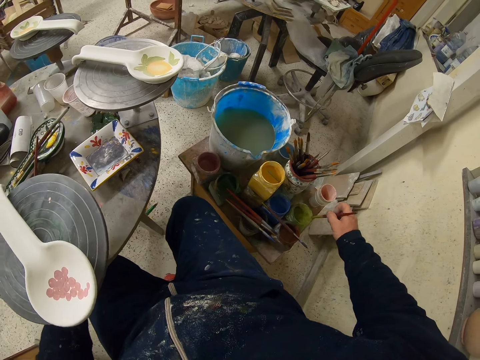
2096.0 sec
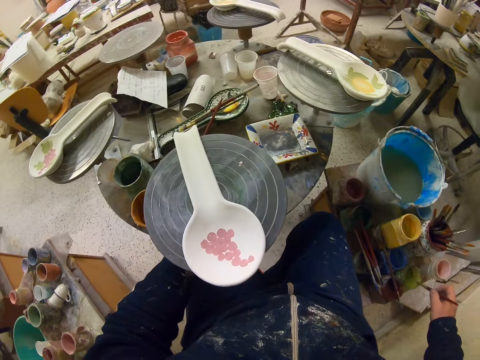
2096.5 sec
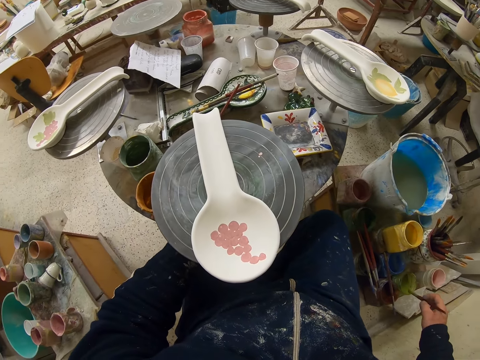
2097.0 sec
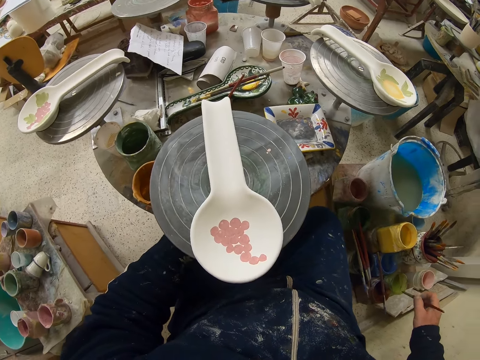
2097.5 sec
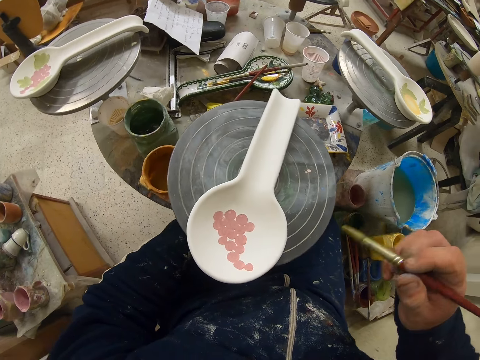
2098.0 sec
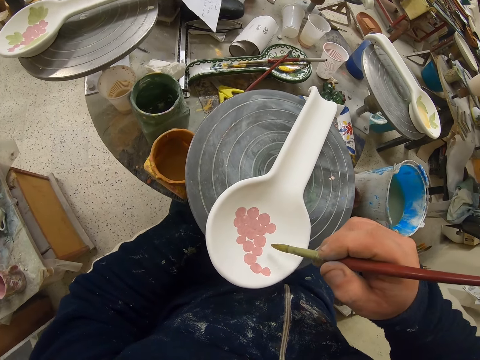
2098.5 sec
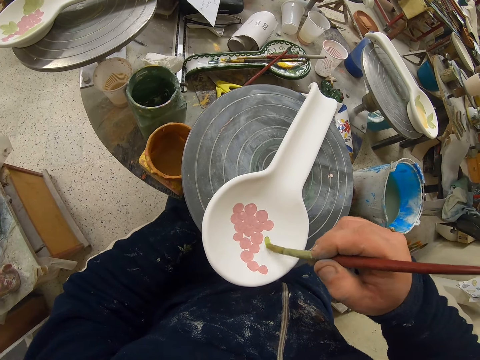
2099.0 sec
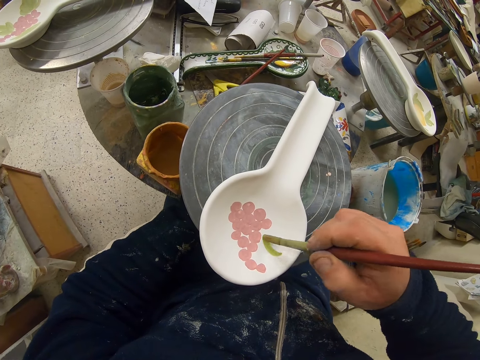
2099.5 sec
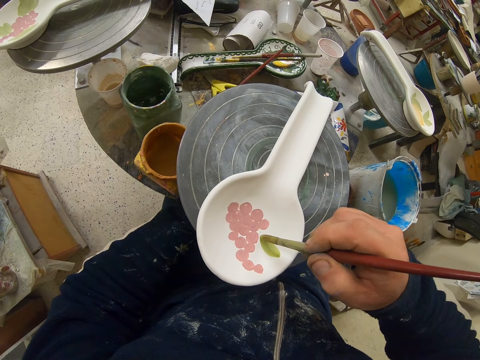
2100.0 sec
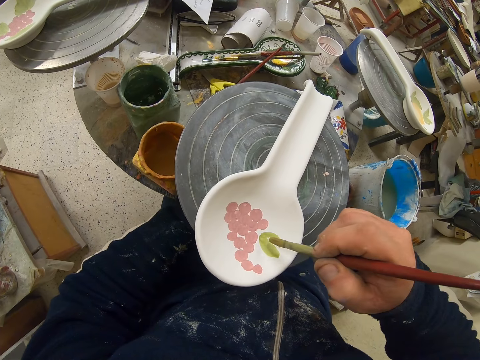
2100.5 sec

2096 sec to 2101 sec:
The camera wearer removes excess paint from the brush, rotates the table with the left hand and smears the paint brush on the container. They look at the spoon. They paint the spoon with the paint brush.

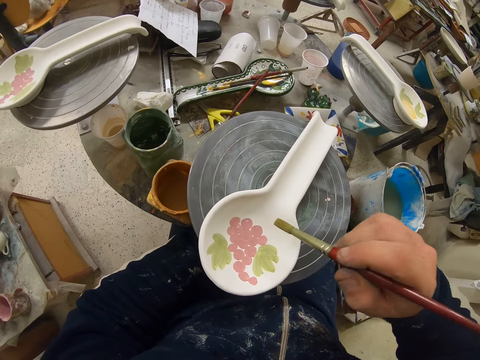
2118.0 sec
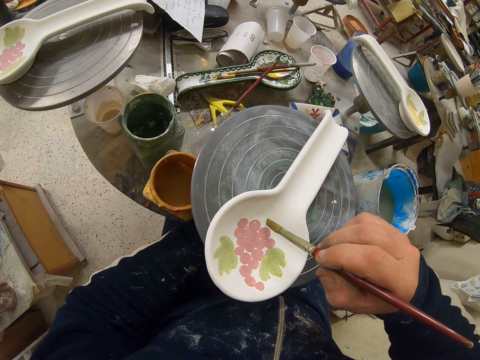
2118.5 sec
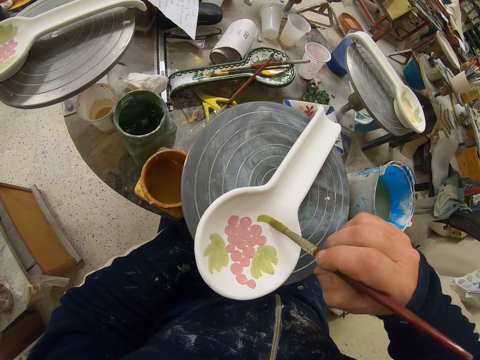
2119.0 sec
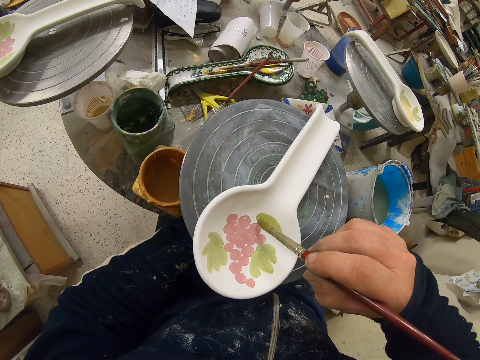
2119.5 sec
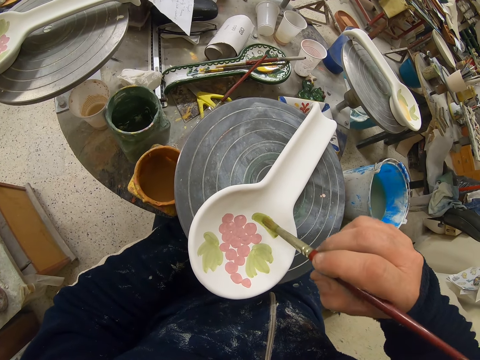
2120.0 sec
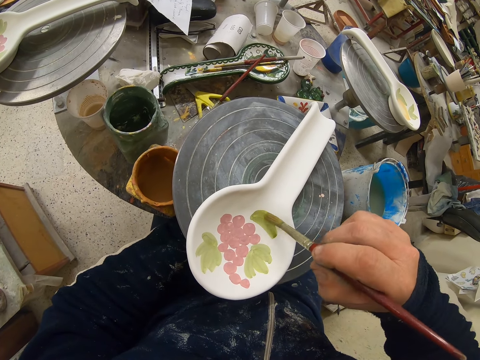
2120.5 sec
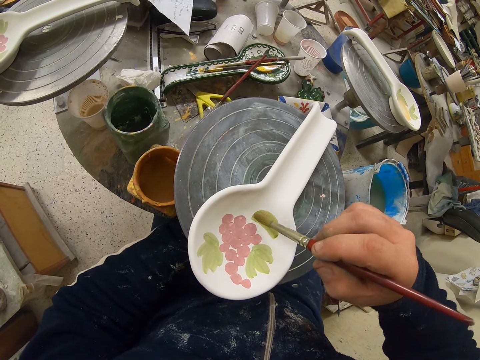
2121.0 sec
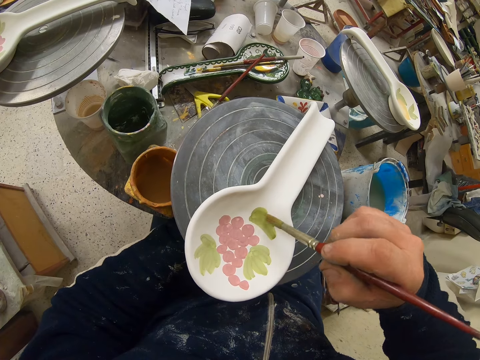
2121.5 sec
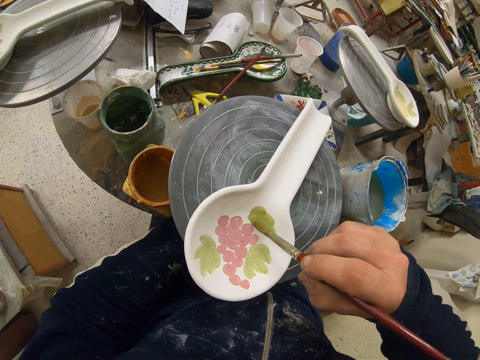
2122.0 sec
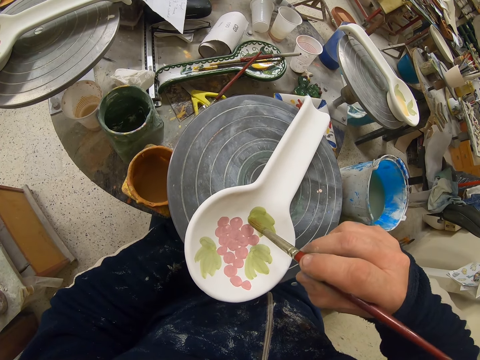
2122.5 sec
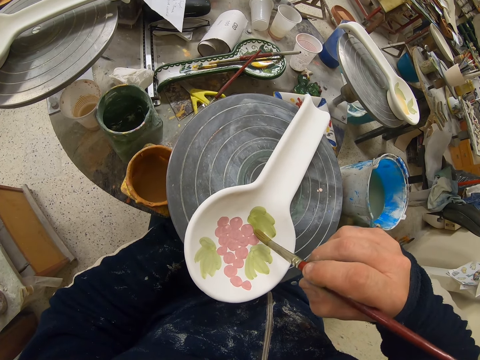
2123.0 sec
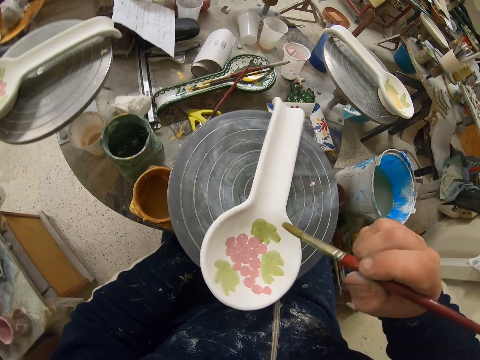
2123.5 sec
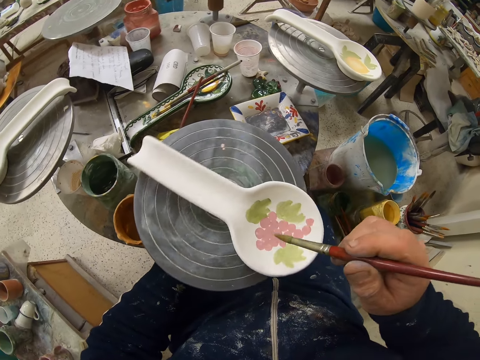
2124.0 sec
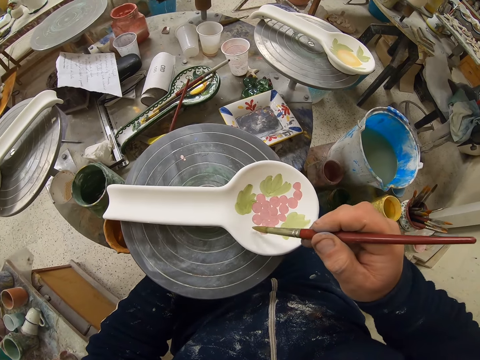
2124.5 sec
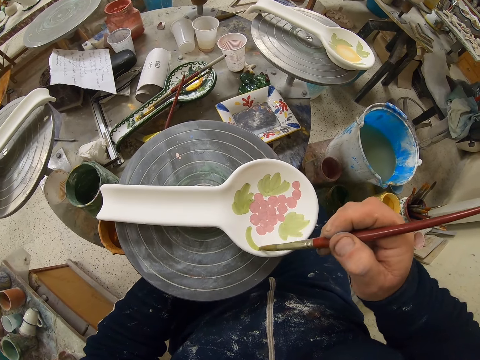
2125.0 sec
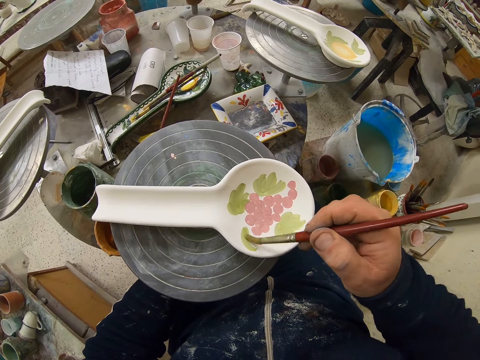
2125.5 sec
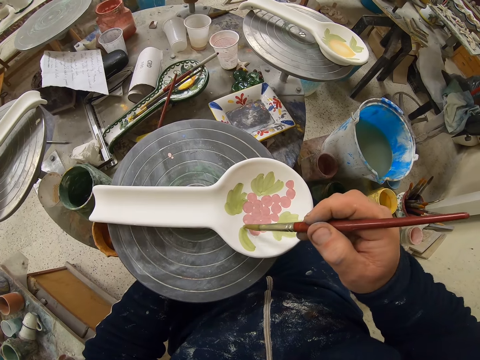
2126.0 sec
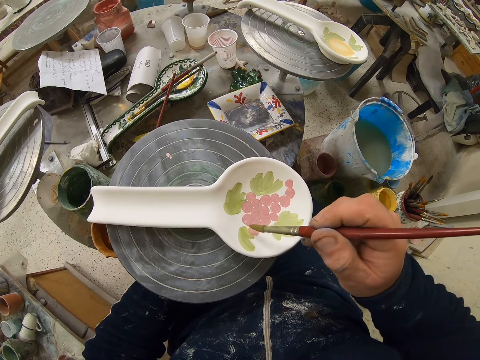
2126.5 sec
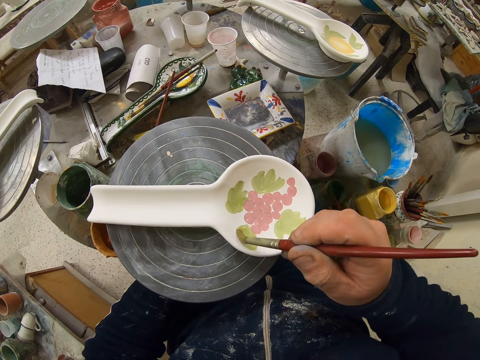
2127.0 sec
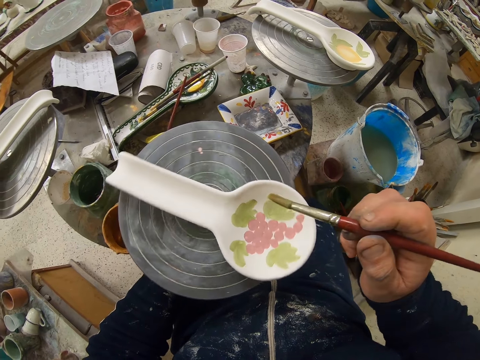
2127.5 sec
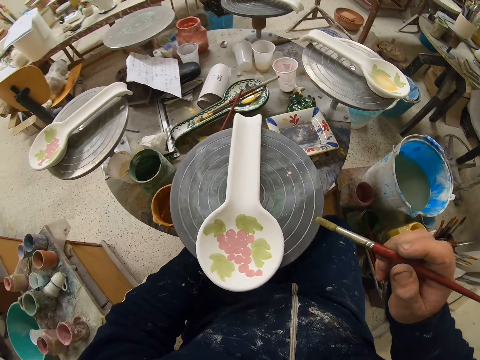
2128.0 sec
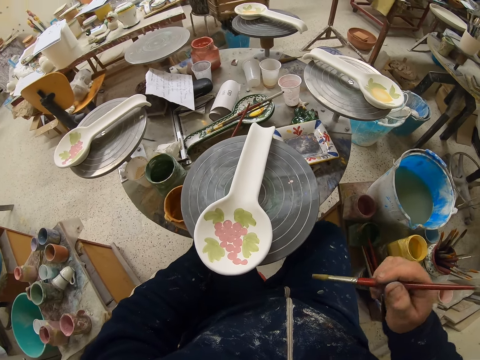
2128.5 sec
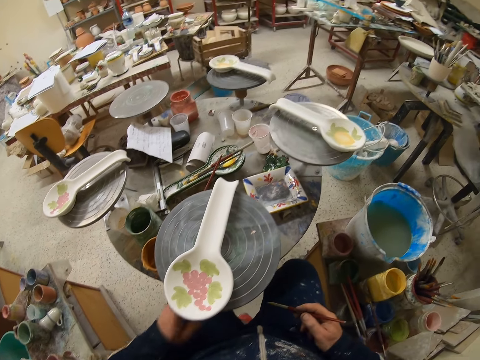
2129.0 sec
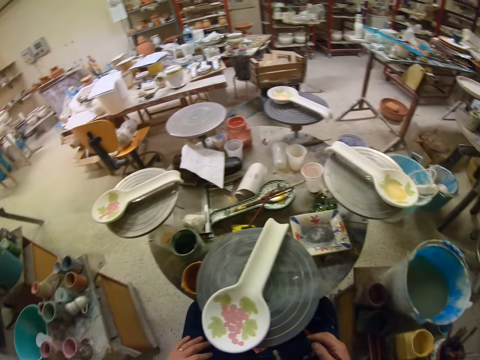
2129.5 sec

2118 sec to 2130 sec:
The camera wearer turns the stand with the left hand. They paint the spoon with the paint brush. They turn the stand with the left hand. They paint the spoon with the paint brush. They turn the stand with the left hand.

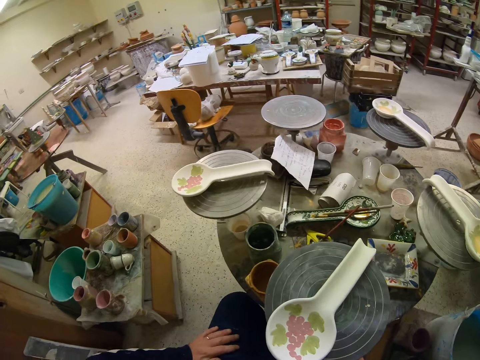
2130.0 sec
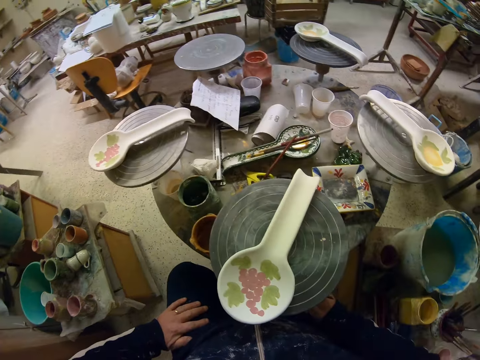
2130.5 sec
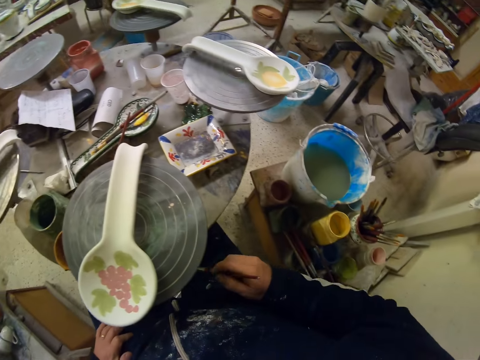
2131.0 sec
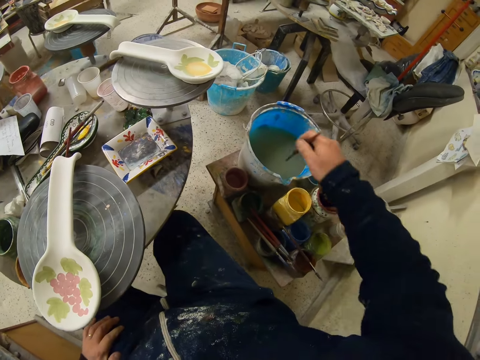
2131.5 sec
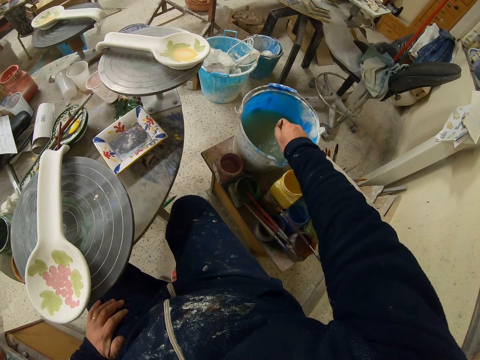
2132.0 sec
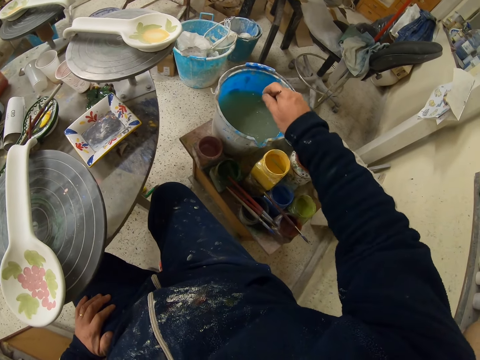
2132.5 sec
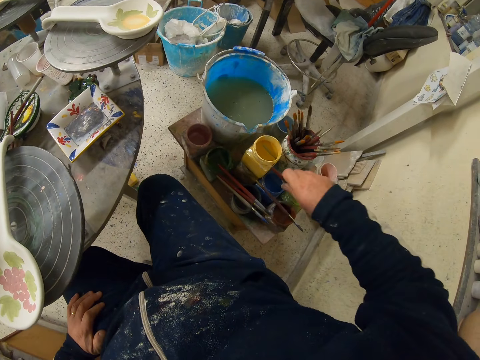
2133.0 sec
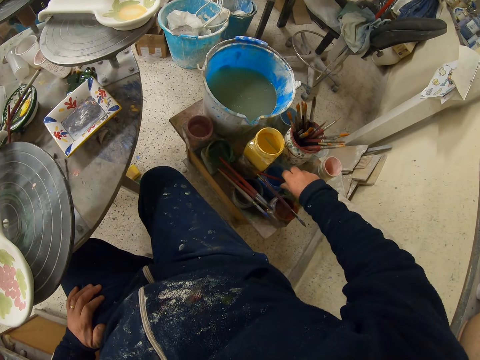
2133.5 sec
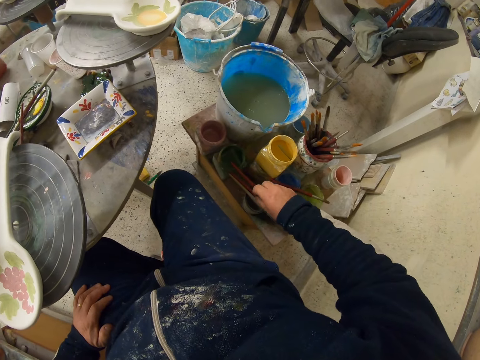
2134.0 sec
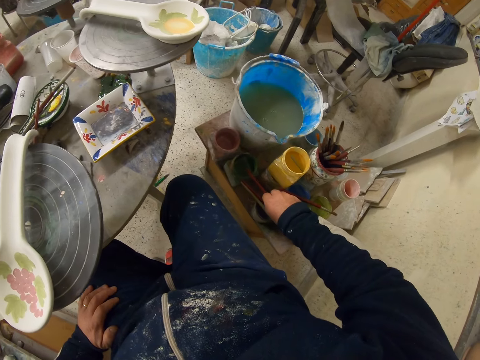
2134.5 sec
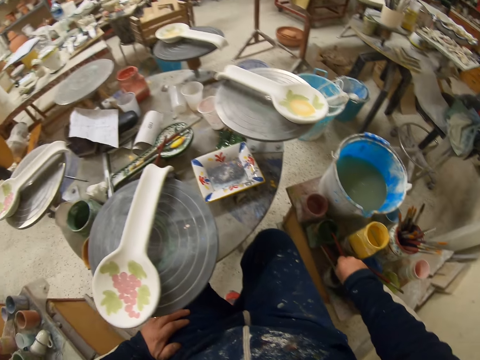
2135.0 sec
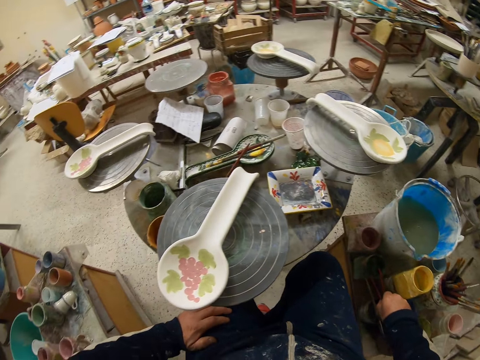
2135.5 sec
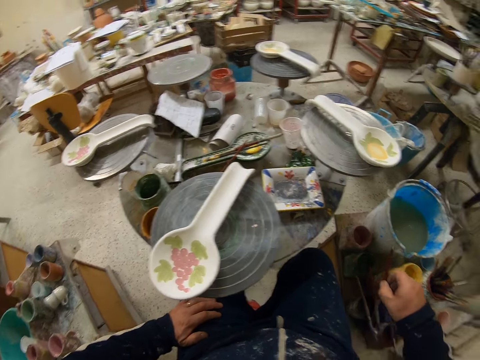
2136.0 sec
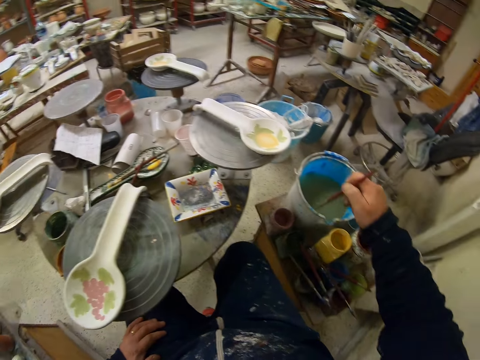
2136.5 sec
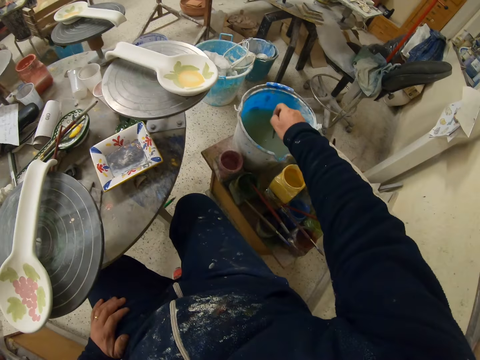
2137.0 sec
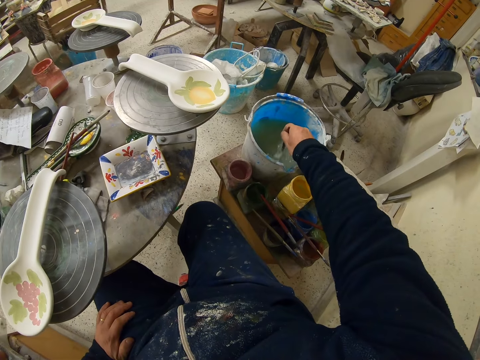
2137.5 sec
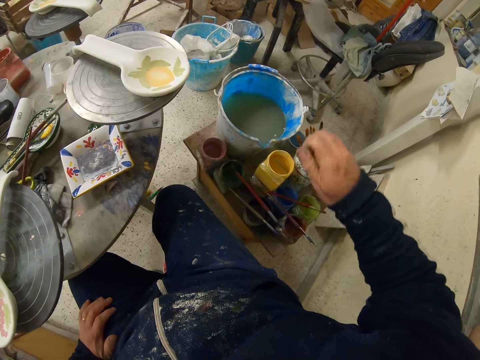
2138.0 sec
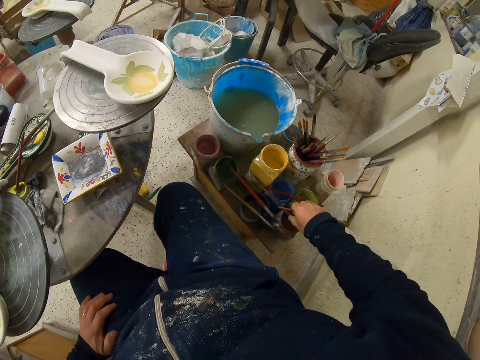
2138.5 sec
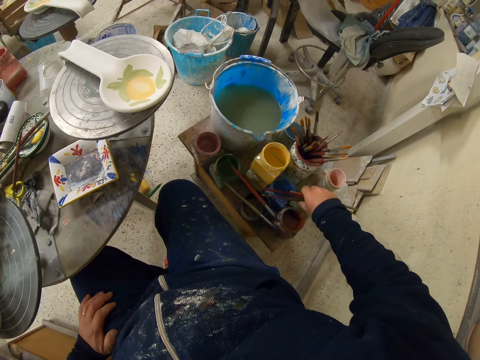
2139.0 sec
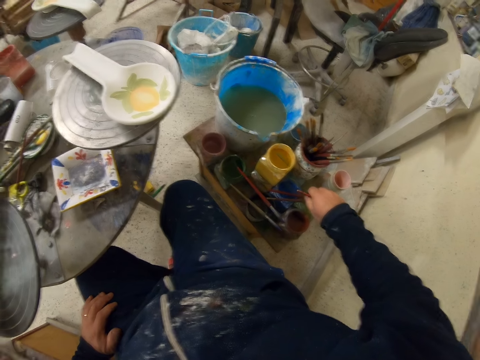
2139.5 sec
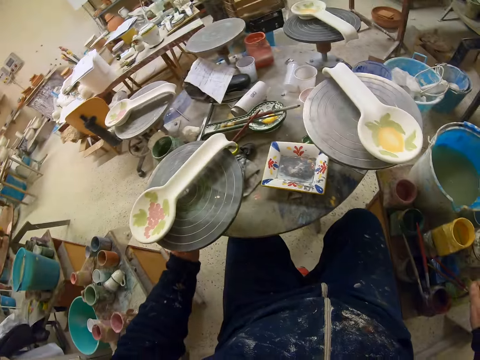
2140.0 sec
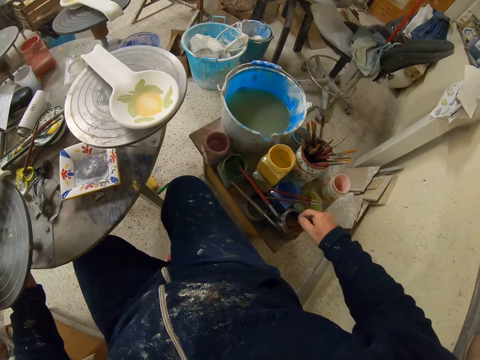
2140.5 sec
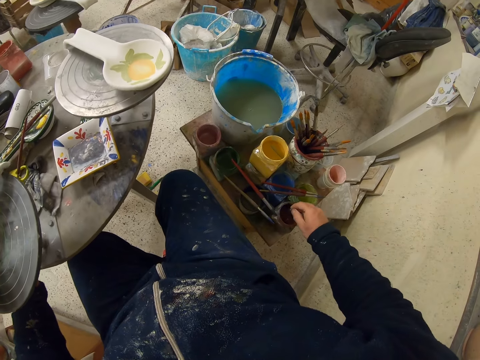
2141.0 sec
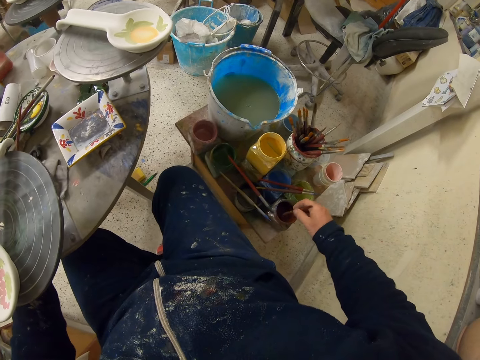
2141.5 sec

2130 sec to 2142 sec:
The camera wearer looks around. They dip the paint brush in water in the bucket. They shake the brush in the water. They put the brush on top of a container. They look around. They pick a paint brush with the right hand. They dip the paint brush in the water. They shake the brush in the water. They pick a paint brush. They put the paint brush on top of the container with the right hand. They dip the paint brush on the paint container. They shake the paint brush in the water. They rotate the table.
